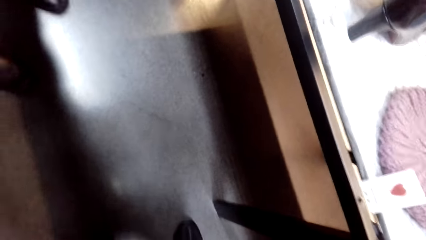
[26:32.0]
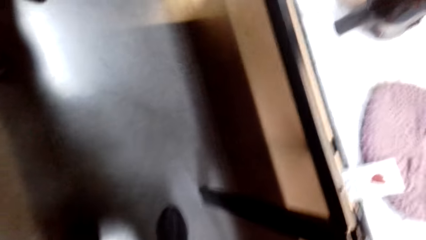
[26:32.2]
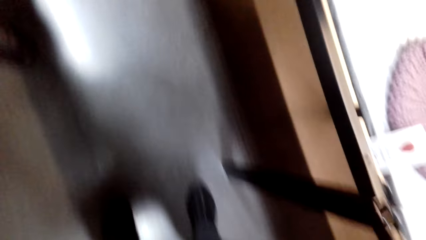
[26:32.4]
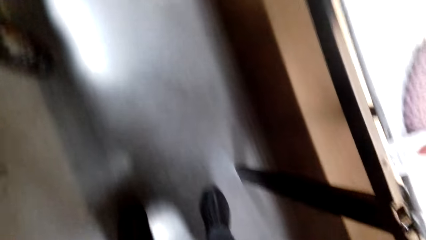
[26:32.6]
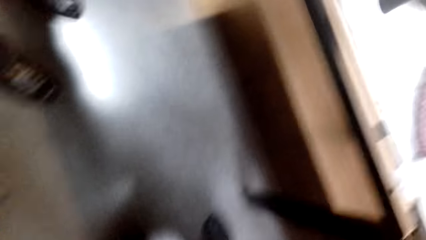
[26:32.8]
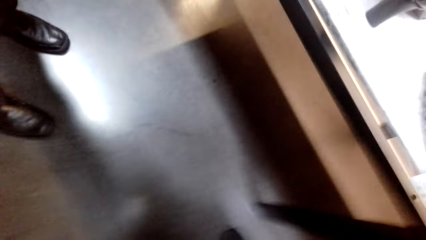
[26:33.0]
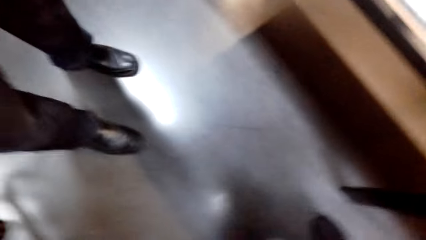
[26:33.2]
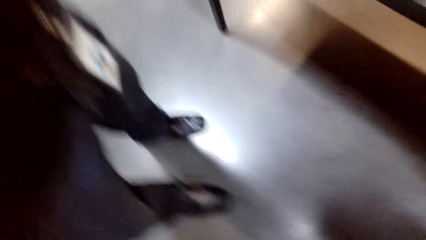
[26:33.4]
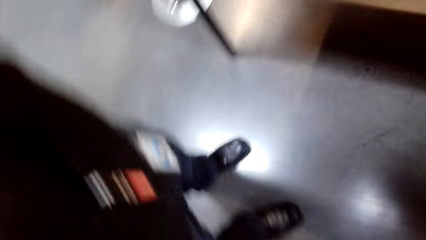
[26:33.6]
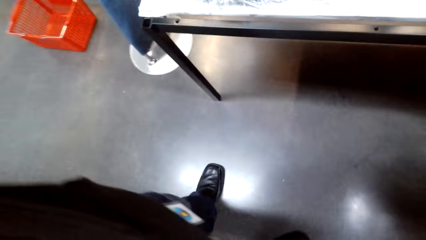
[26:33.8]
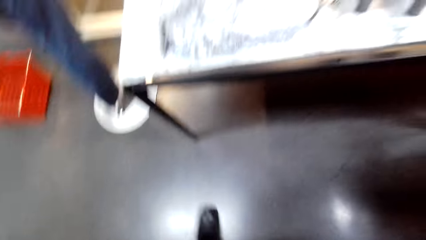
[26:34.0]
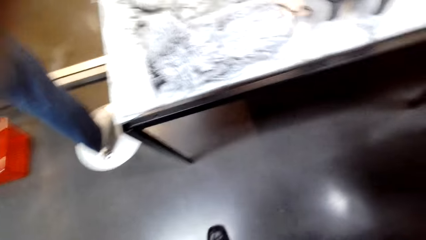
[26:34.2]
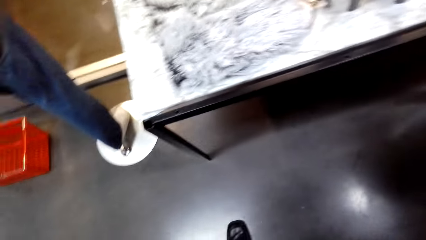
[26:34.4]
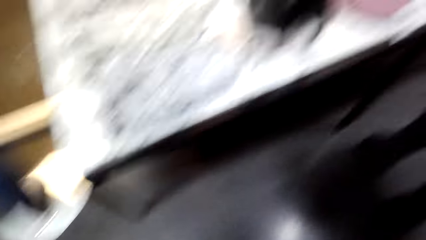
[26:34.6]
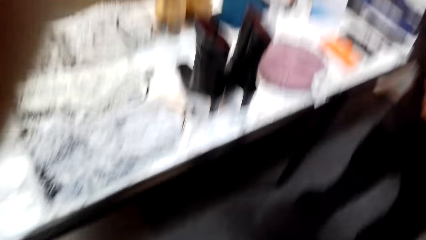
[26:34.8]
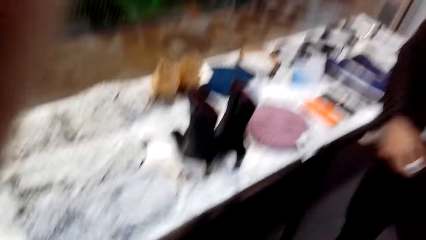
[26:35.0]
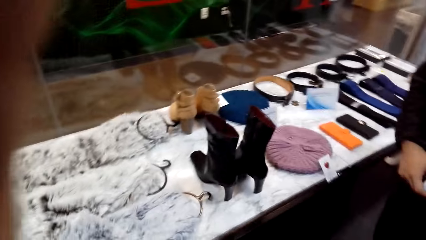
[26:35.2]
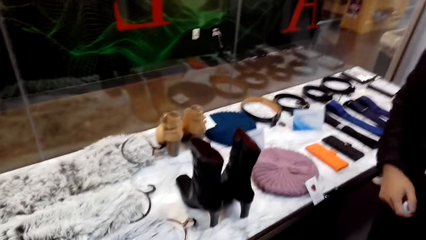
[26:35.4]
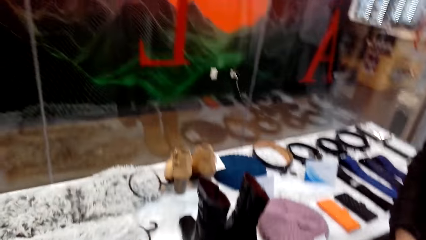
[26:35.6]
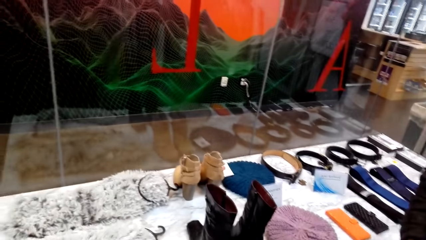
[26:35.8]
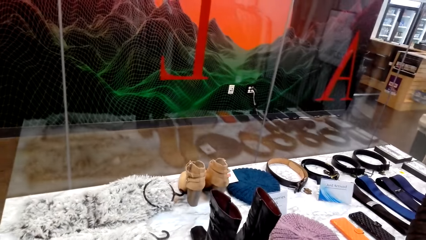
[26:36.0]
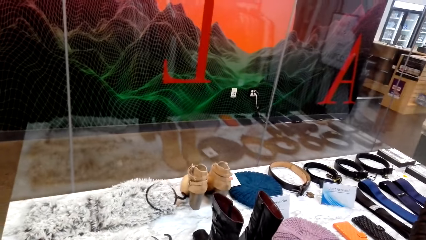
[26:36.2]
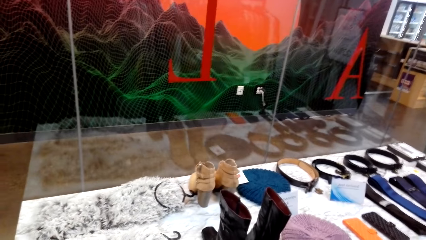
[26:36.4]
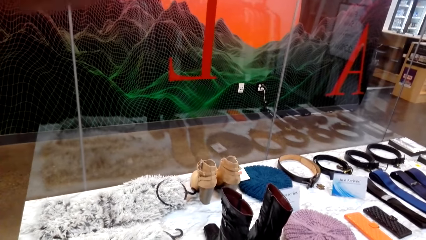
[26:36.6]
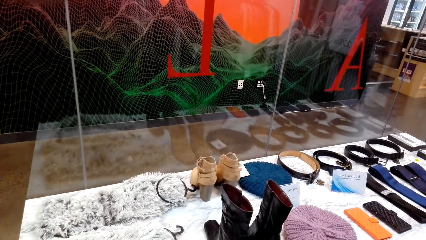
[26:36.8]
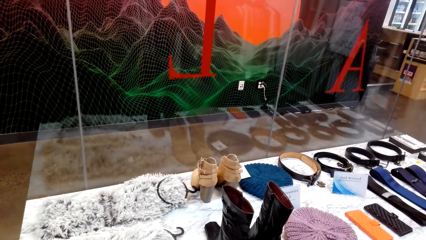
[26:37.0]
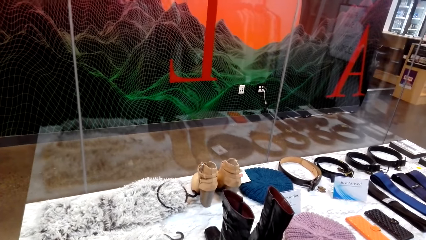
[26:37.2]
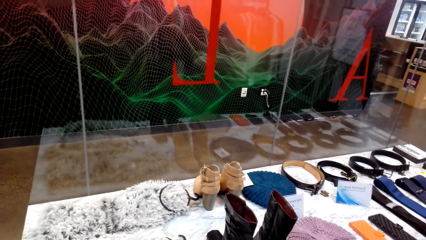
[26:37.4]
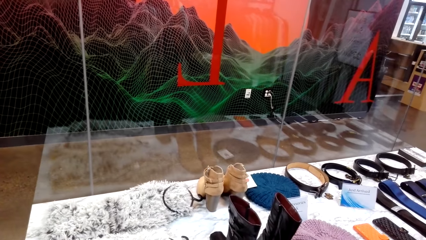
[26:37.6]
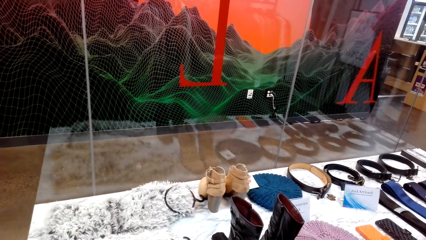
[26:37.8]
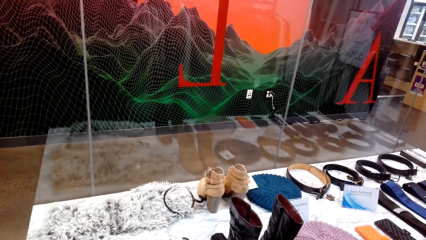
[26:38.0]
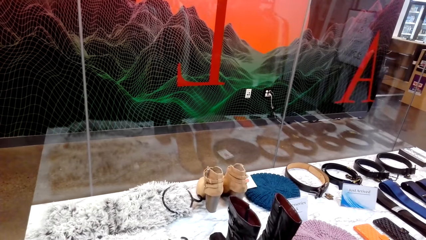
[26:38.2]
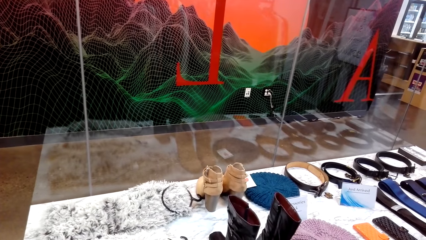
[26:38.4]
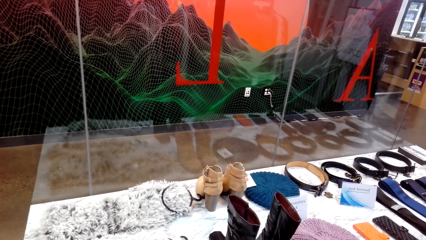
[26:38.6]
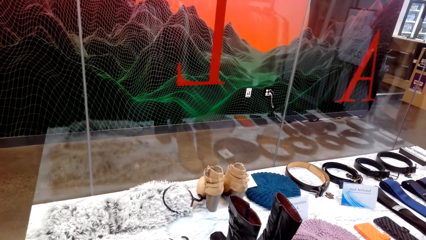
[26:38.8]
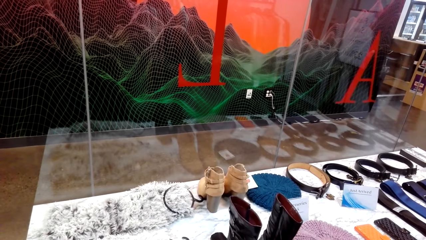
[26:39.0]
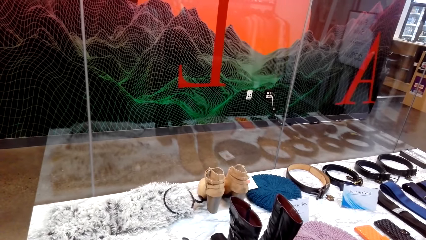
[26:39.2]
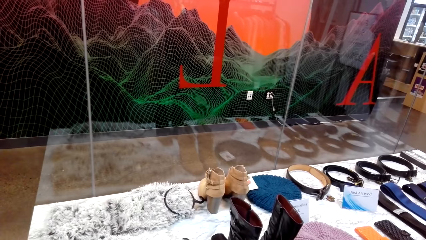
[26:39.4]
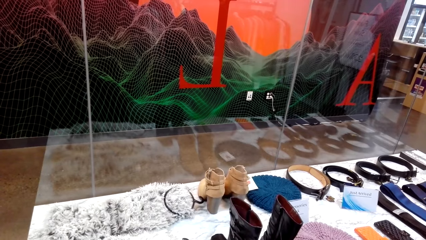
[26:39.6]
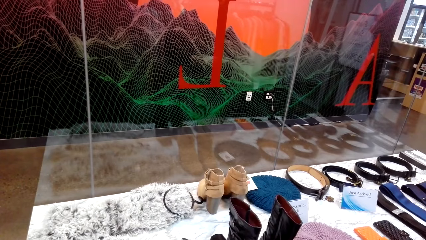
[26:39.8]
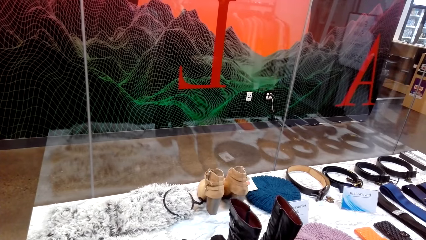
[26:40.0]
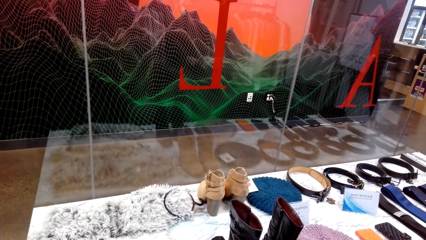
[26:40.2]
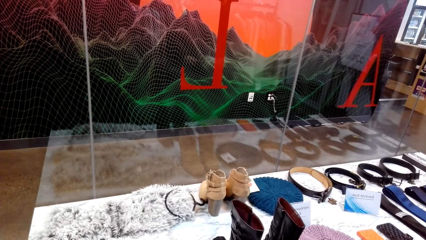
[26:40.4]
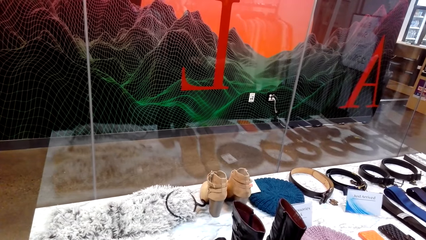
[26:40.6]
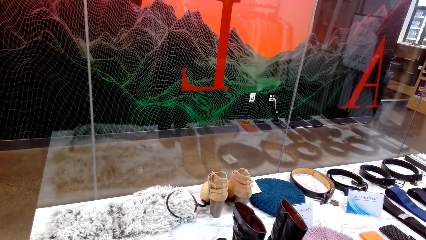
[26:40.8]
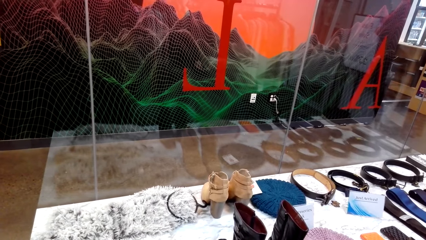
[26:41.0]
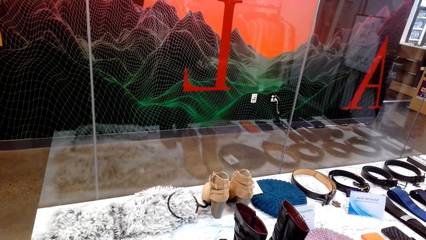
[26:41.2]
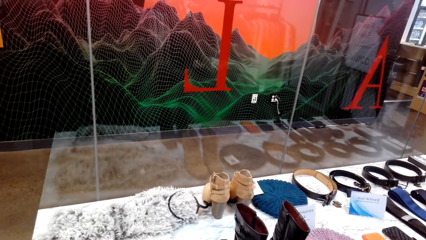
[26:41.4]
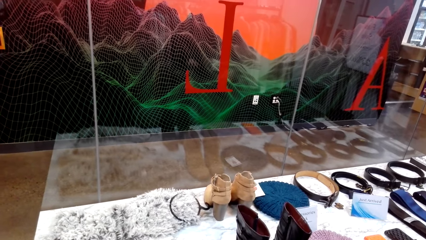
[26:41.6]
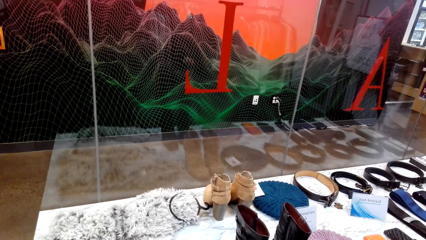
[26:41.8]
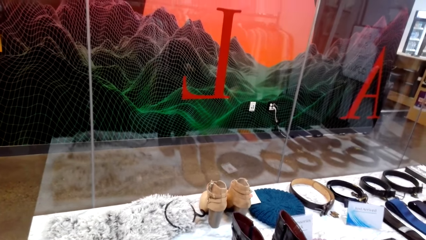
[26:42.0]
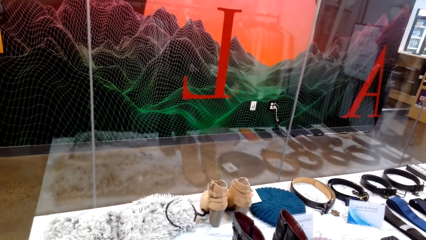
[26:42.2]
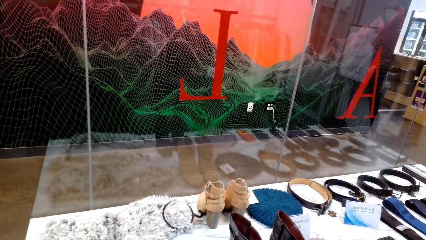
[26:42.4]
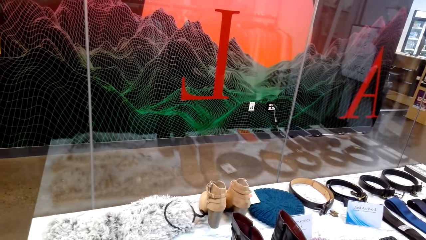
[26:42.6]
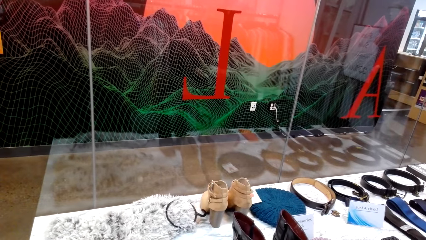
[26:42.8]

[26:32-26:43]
A man talks with the camera wearer. The camera wearer holds the camera. They look around. They talk with the man.
